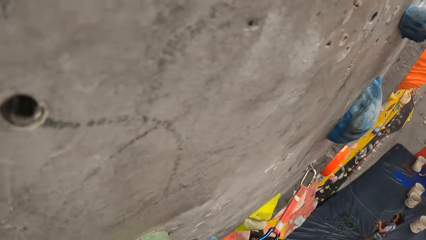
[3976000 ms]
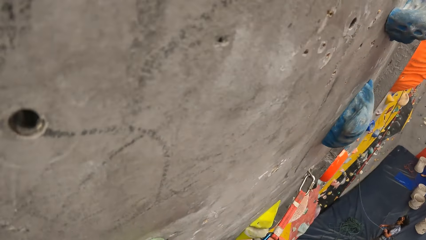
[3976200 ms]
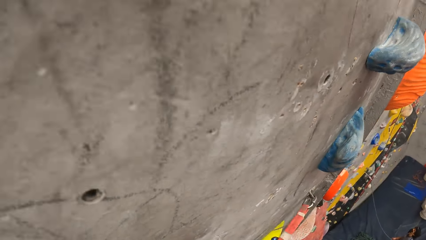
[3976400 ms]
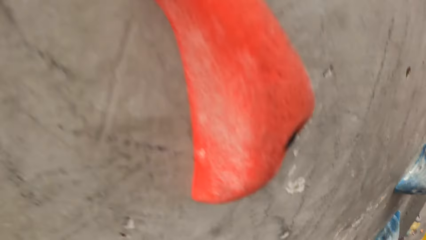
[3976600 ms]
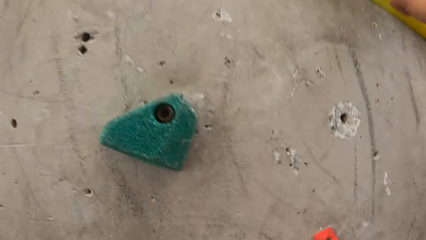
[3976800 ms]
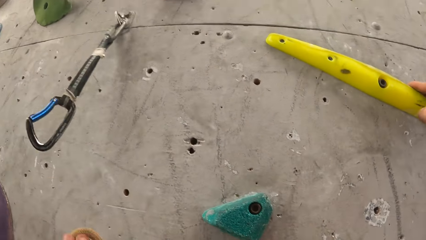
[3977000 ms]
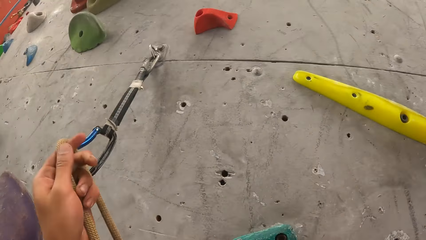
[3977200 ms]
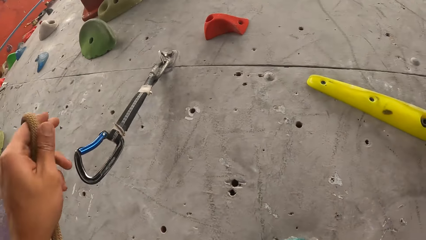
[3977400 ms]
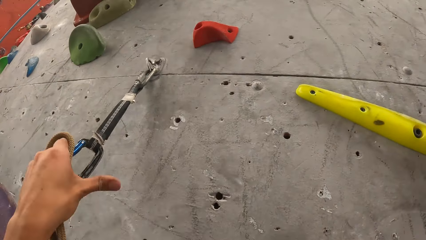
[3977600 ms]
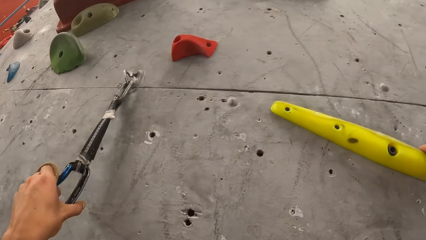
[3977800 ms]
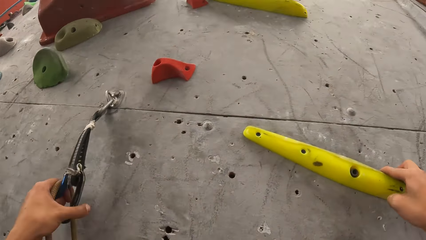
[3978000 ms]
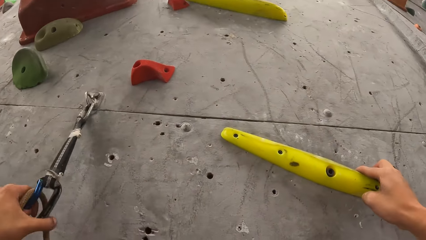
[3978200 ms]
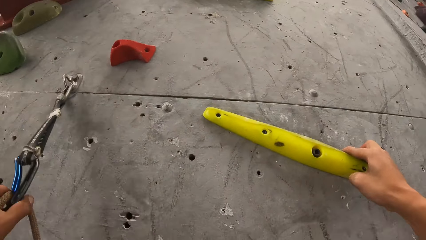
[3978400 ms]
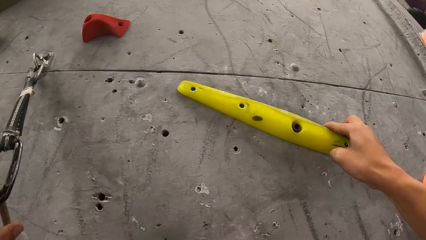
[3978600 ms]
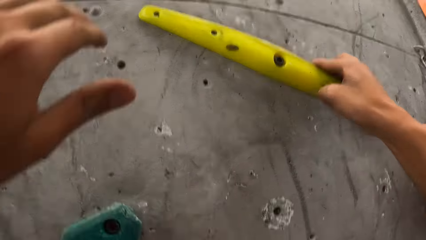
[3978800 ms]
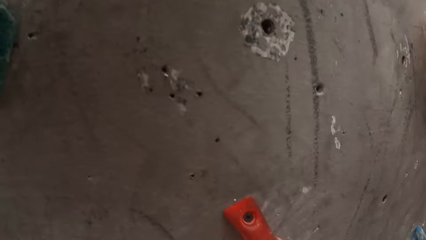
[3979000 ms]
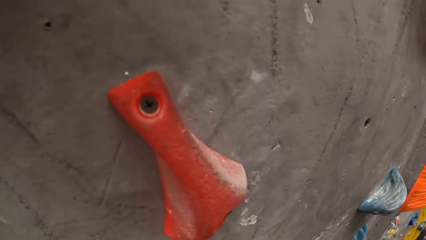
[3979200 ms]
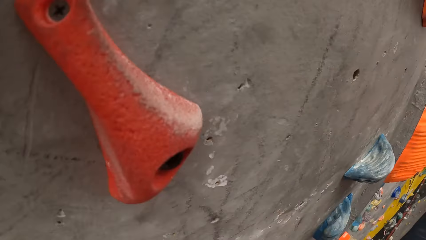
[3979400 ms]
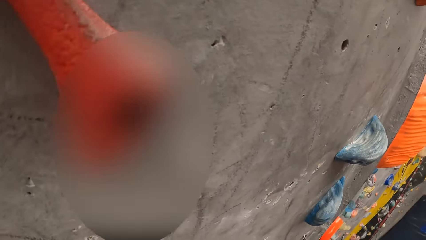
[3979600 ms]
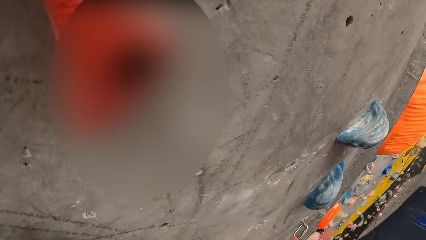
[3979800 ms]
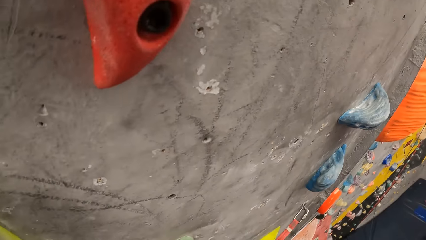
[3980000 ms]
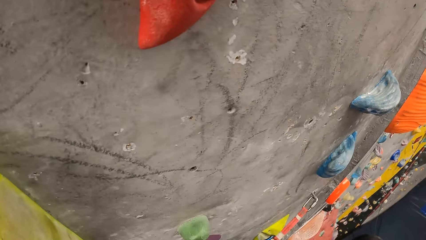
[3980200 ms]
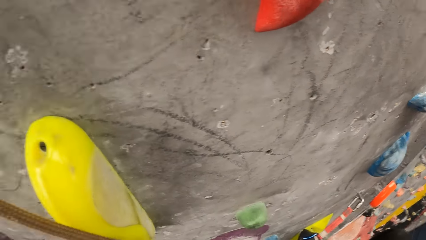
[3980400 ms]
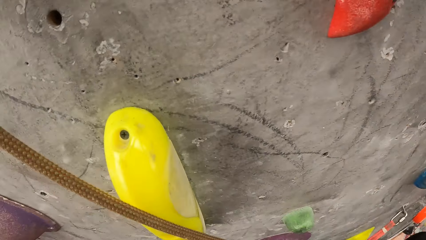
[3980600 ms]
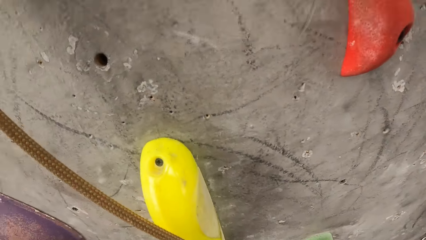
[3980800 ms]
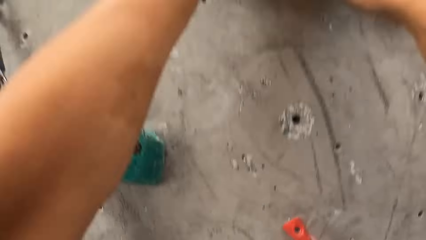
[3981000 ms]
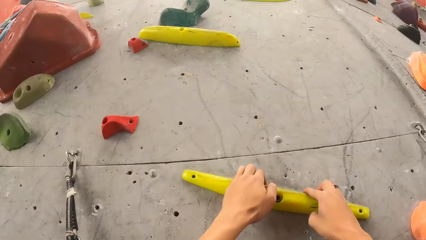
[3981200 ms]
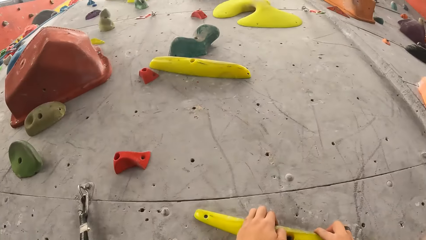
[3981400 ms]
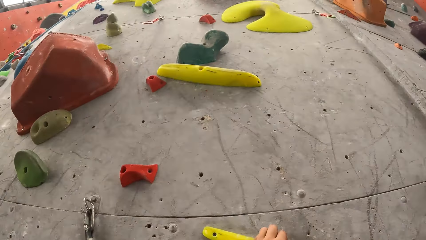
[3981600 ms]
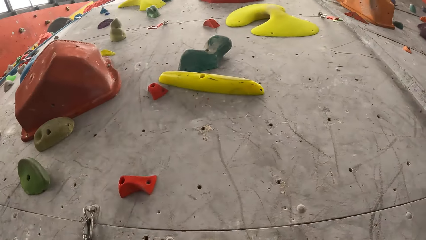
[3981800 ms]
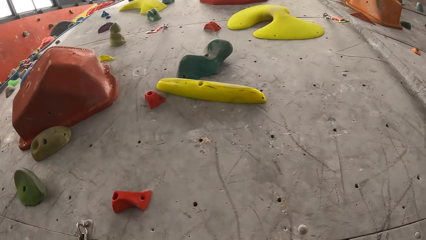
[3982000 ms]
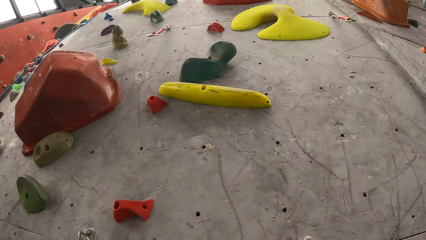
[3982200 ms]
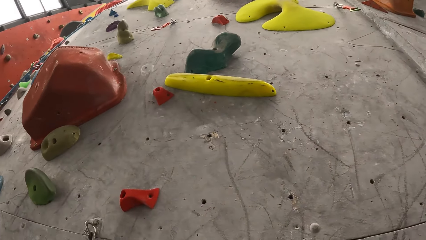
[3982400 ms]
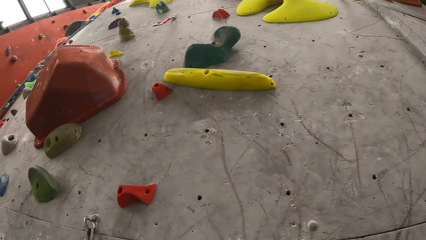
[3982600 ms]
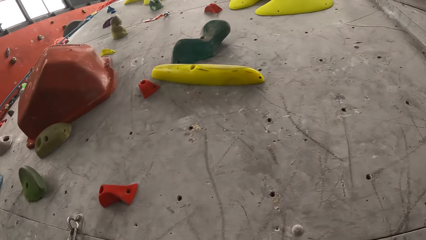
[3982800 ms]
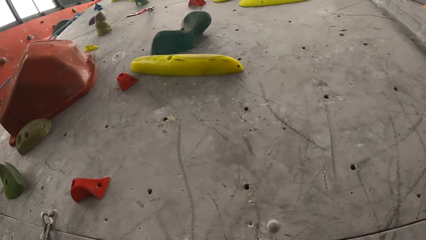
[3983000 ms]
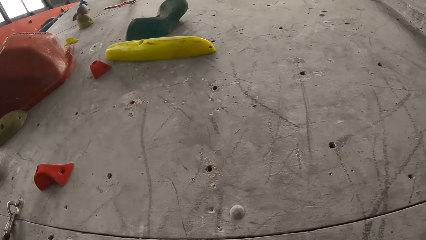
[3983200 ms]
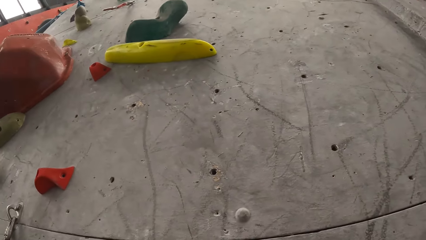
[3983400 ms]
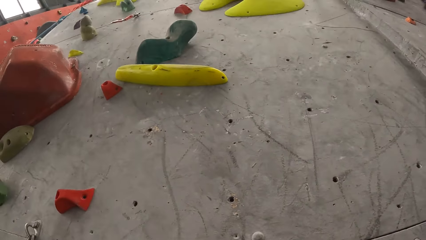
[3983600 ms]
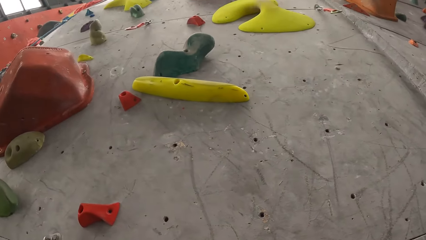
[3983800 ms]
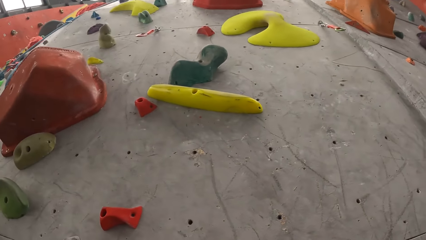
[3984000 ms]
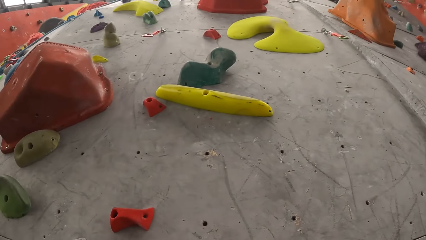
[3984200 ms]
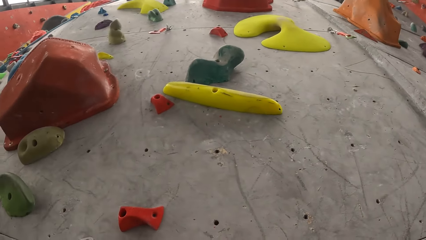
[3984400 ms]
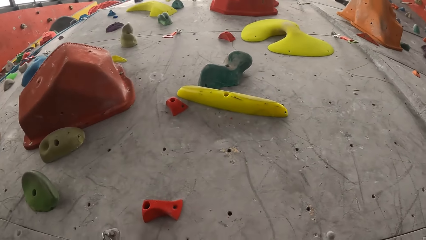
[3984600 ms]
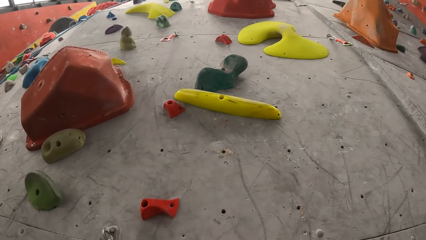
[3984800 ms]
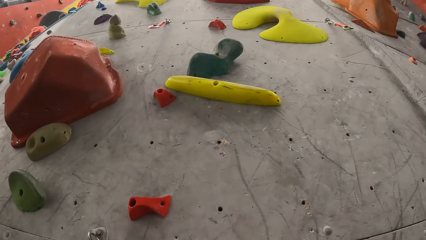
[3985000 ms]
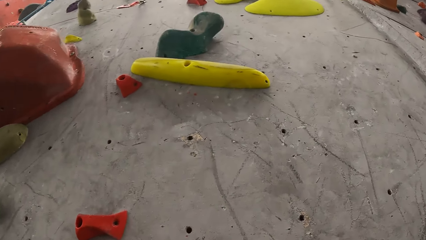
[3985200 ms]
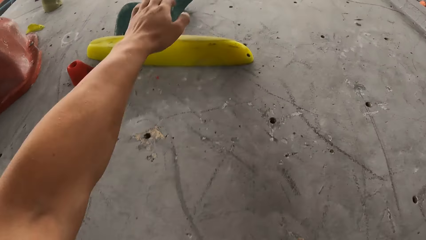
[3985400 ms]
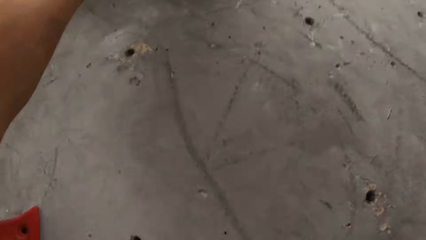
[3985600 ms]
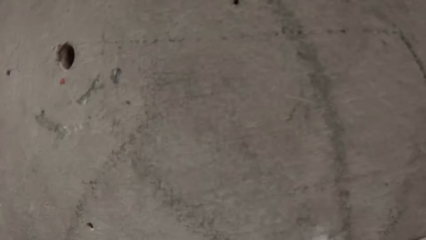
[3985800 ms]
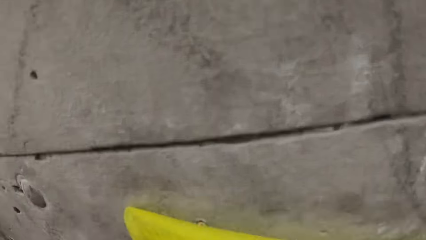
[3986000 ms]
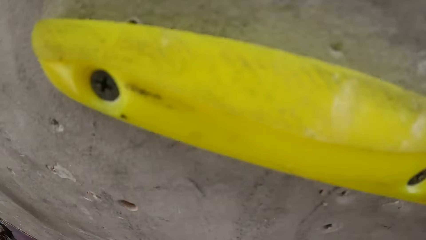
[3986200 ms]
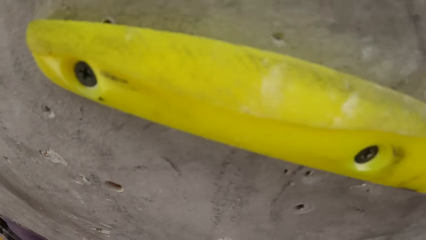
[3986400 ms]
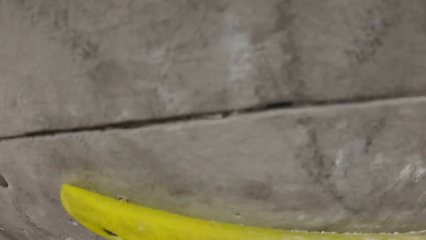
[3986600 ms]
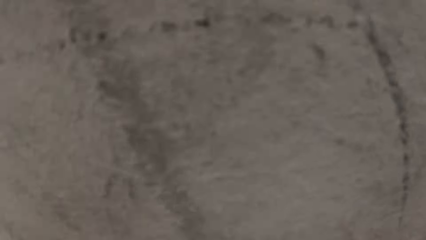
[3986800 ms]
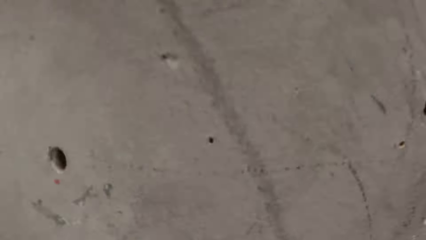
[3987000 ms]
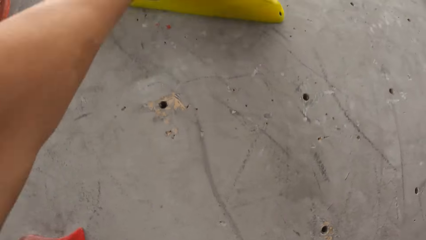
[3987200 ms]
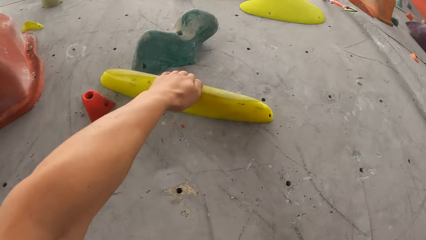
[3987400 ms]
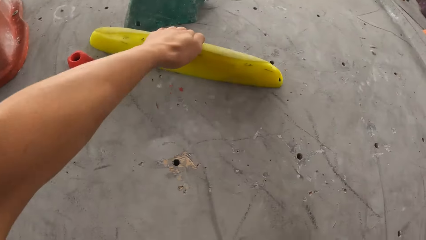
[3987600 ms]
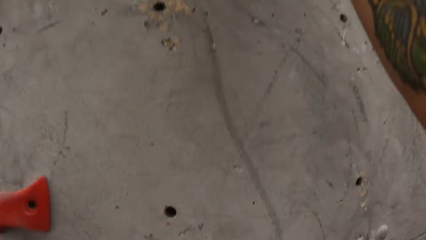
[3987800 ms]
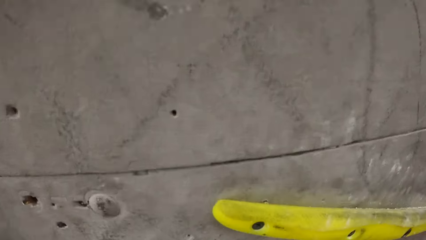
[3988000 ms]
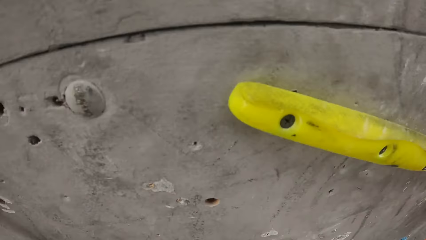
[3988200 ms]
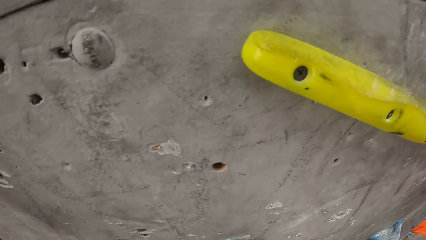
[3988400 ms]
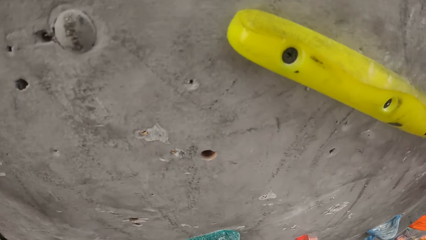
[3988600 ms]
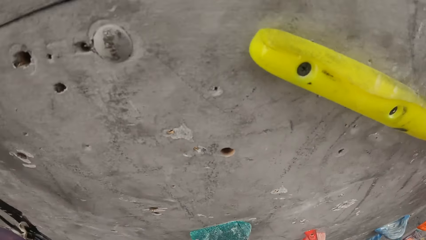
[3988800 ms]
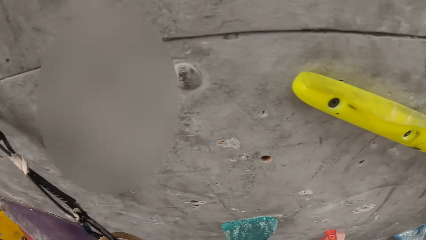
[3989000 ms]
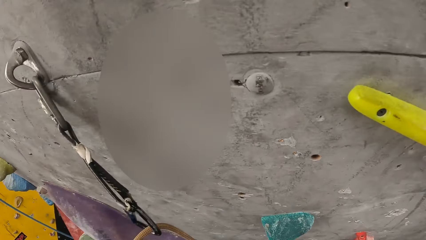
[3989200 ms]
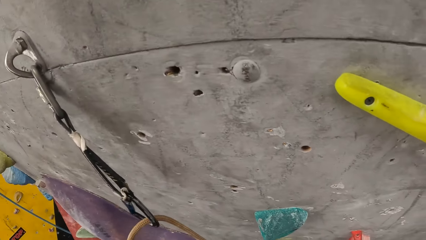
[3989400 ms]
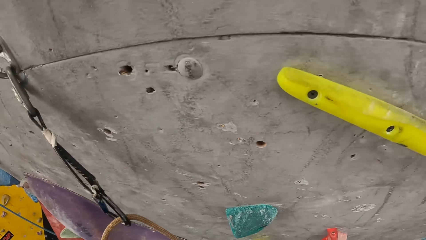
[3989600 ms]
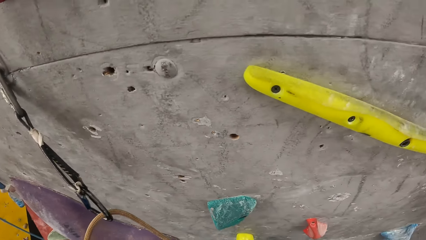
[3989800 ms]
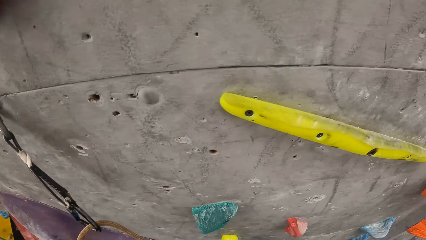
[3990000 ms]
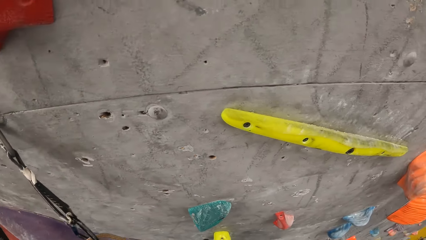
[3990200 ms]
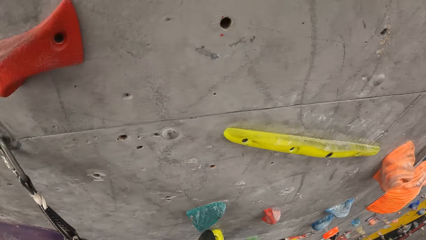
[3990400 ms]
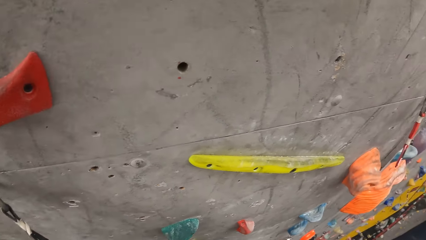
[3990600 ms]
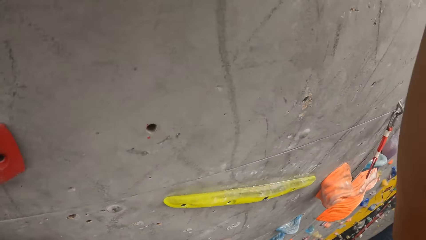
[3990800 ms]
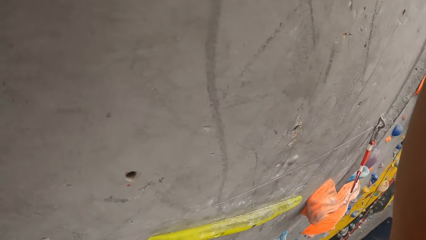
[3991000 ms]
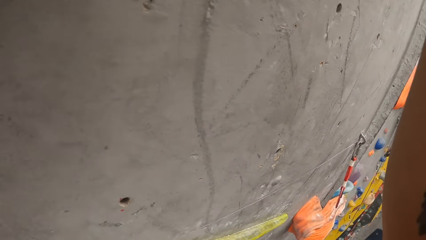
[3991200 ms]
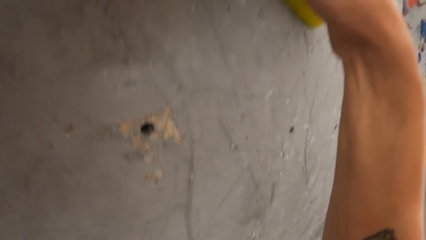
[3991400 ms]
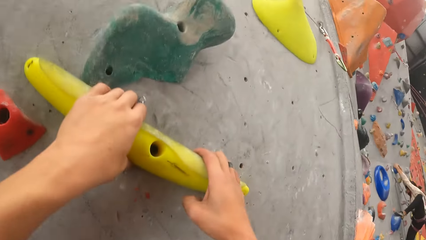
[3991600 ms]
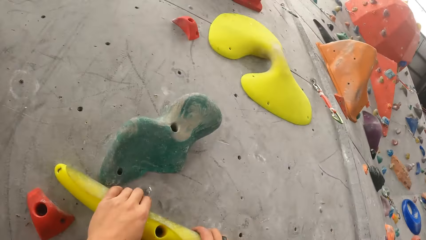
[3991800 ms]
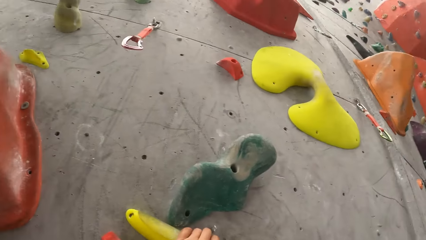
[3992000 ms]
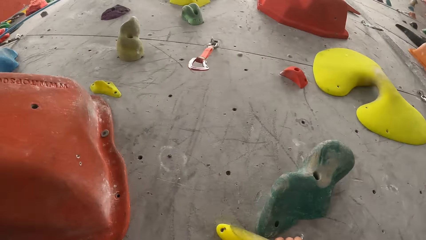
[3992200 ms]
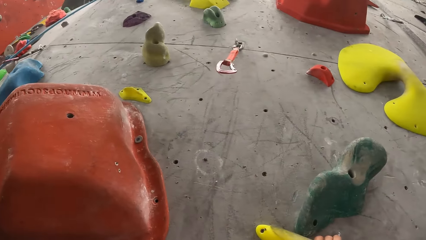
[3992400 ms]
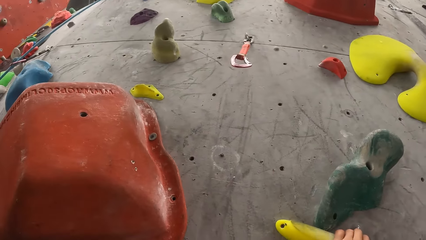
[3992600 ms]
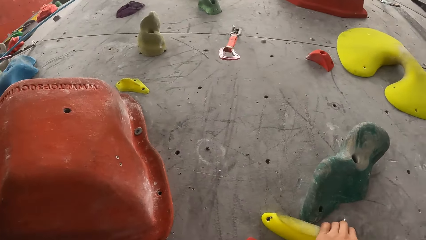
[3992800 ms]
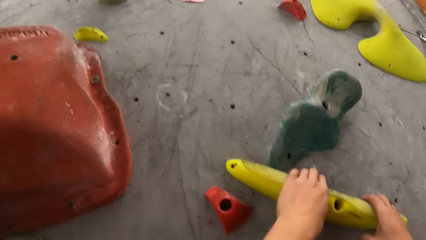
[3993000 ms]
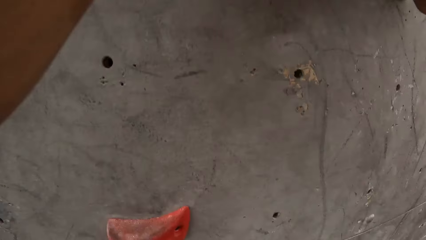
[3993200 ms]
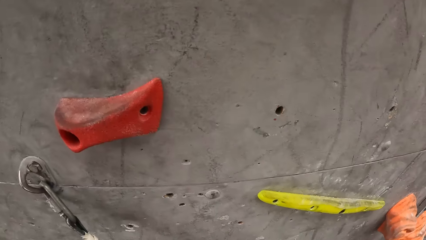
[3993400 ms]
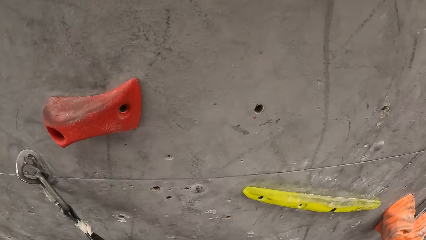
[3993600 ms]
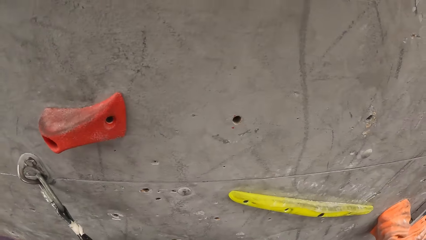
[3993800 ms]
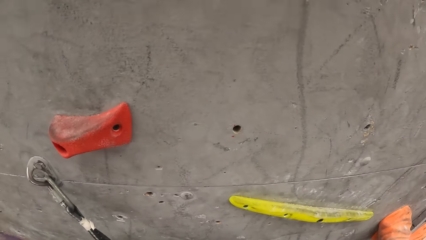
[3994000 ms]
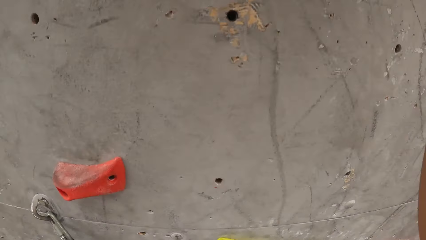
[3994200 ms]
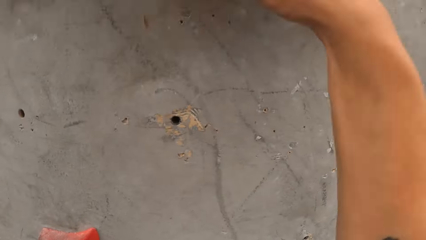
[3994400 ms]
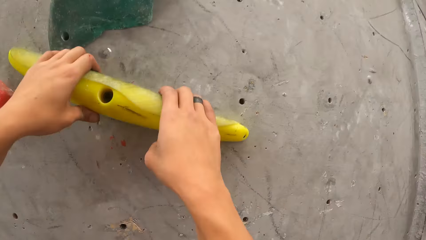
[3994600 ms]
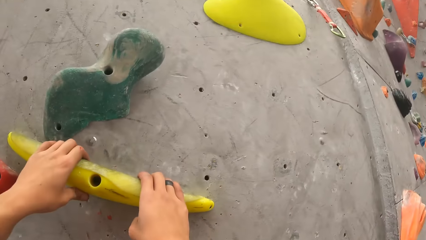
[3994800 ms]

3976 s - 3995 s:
The camera wearer hangs the climbing rope on a hook on the climbing wall. They climb on the climbing wall.
